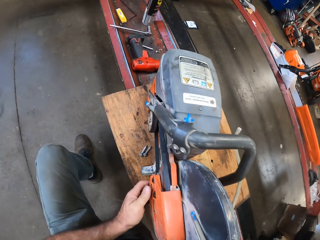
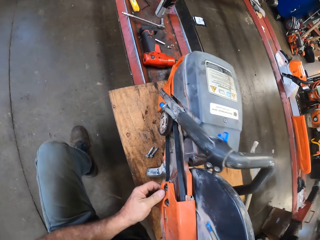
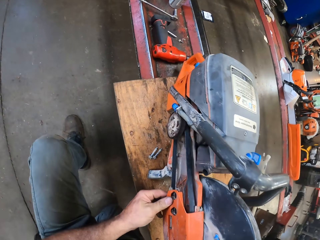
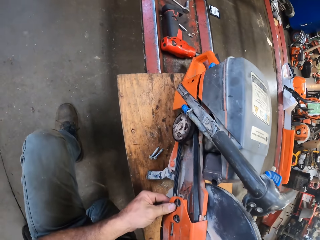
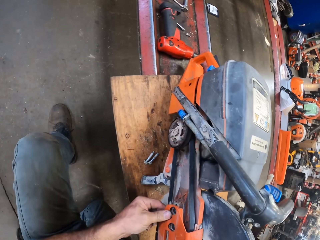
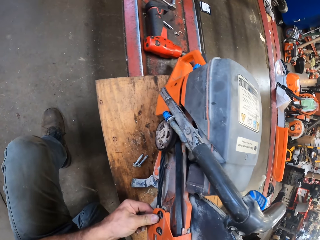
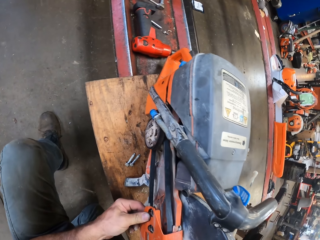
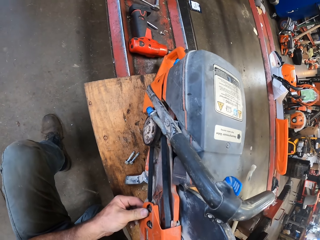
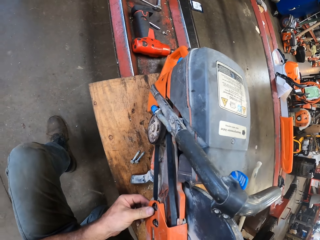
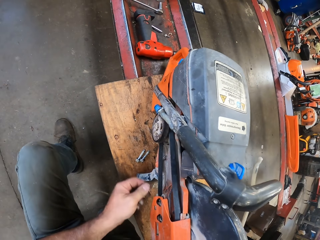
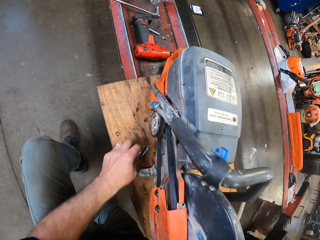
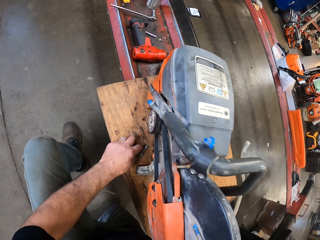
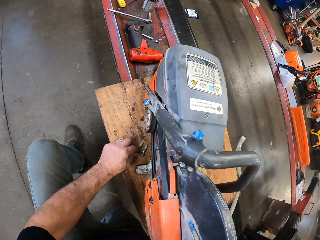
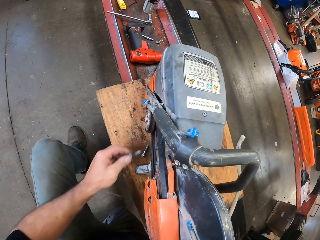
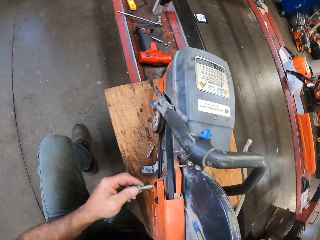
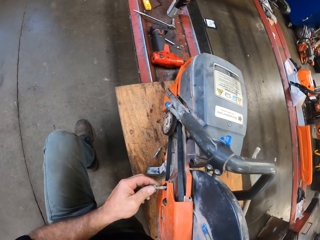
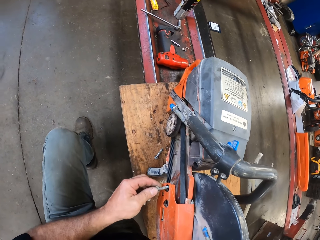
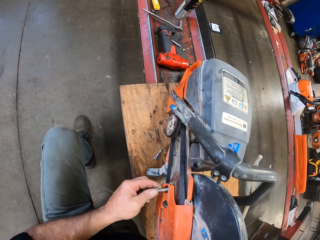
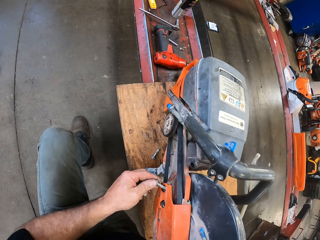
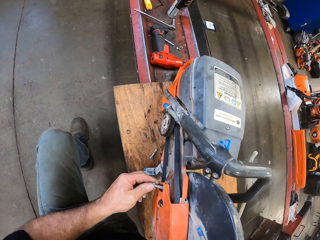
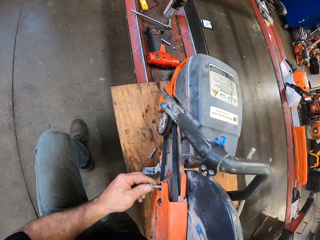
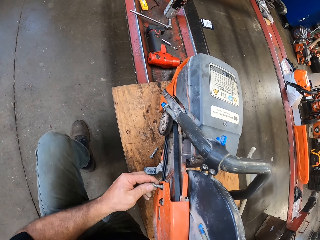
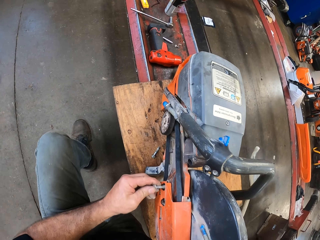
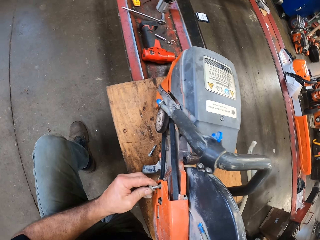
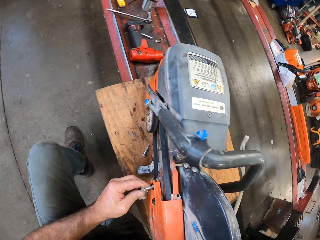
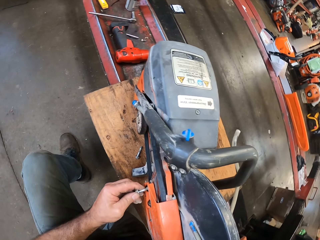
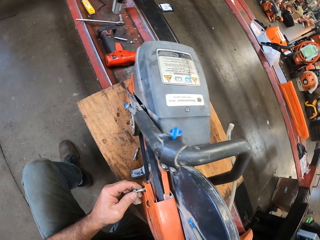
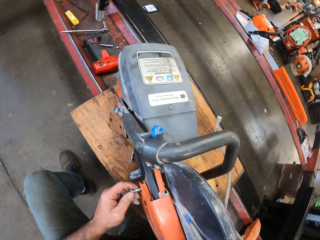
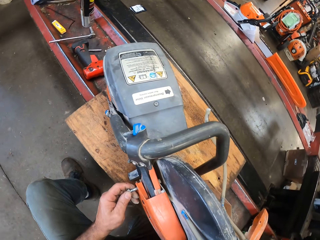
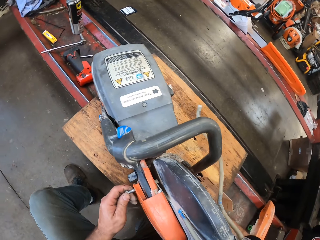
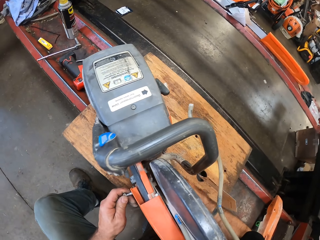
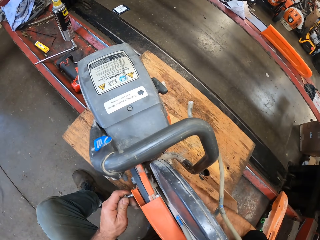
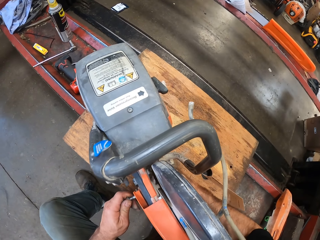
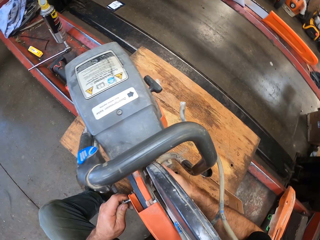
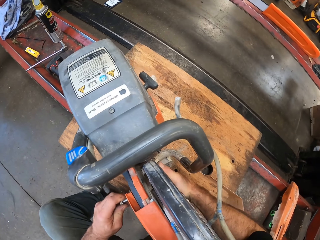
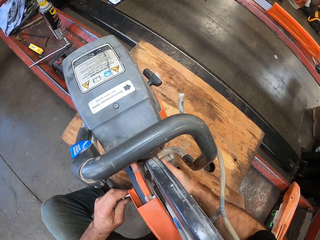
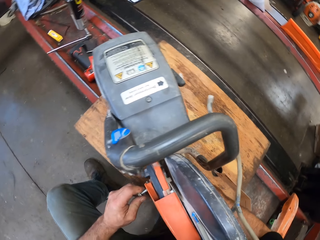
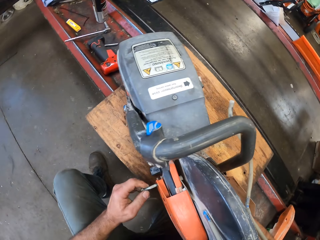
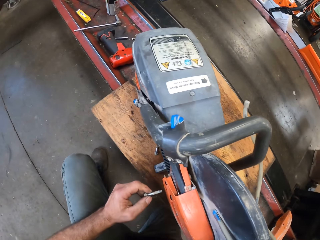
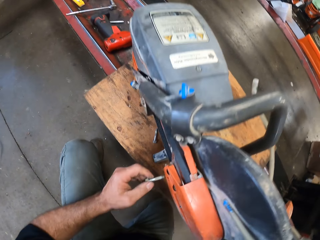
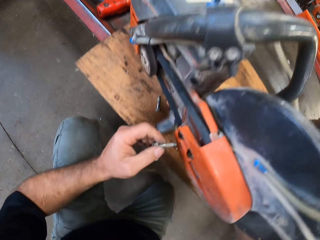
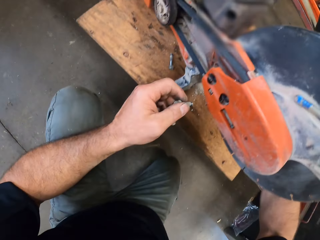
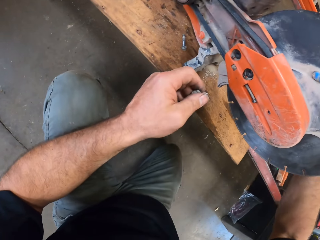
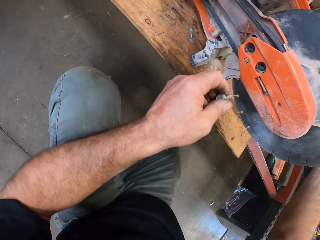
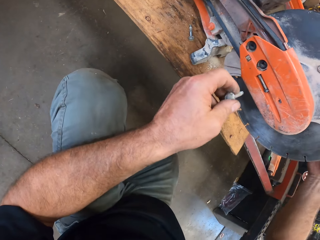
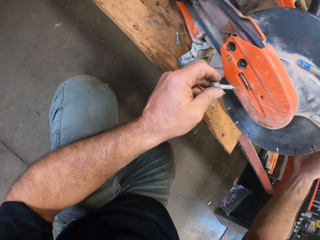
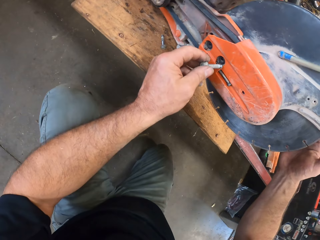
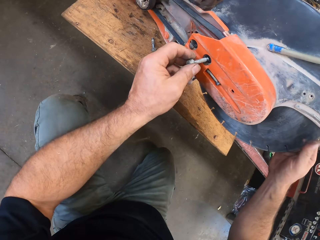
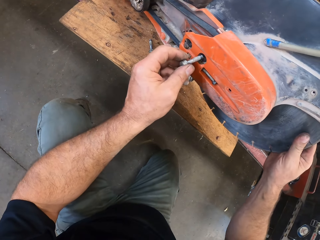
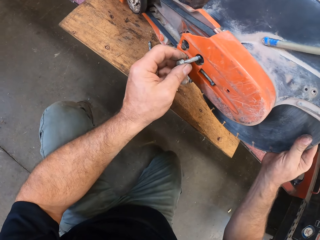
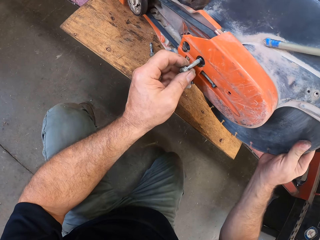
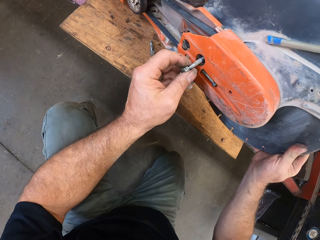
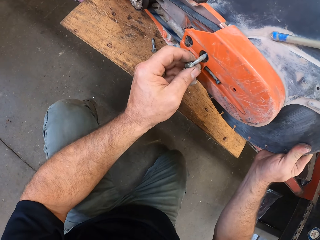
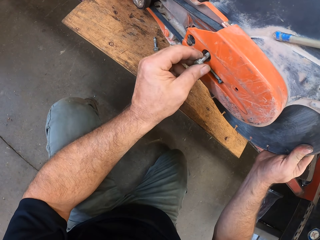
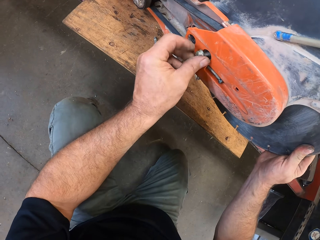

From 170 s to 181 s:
The camera wearer picks up the bolt from the wood on the lift with his left hand. He screws the bolt into the chainsaw with his left hand.

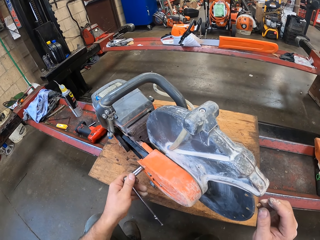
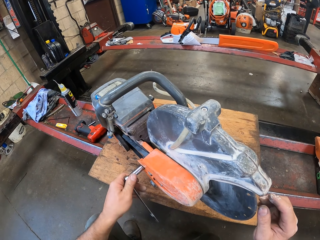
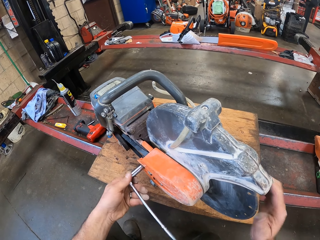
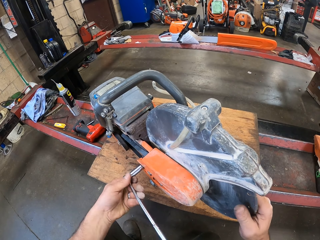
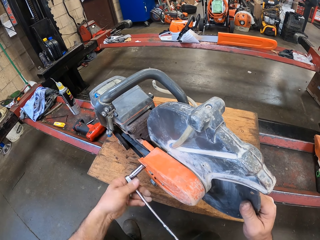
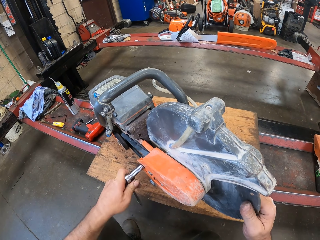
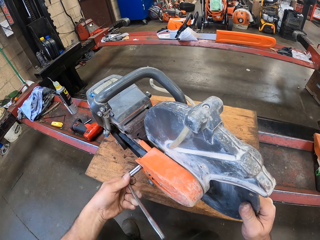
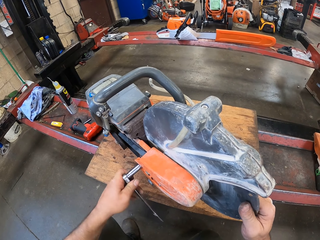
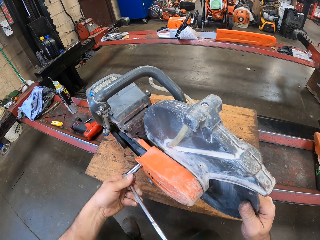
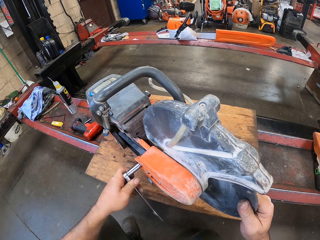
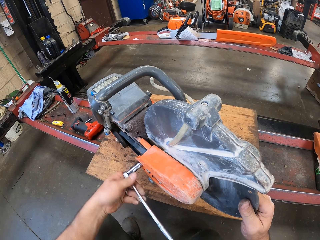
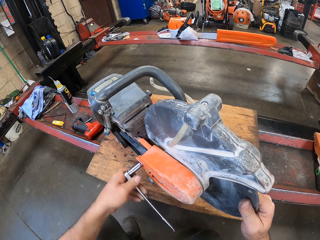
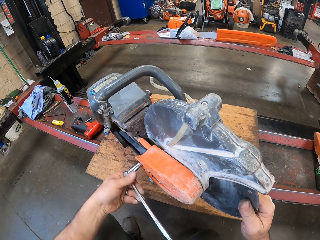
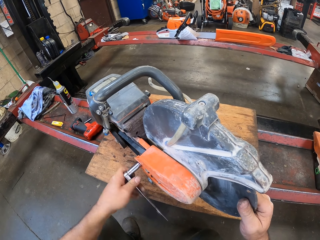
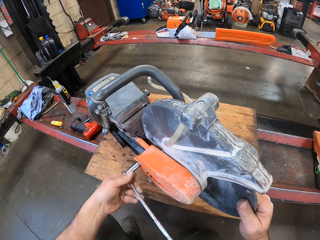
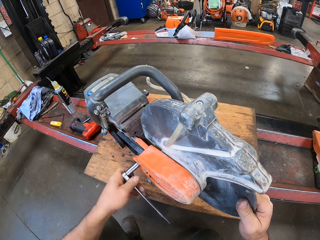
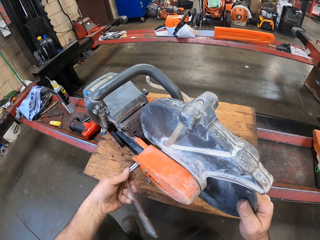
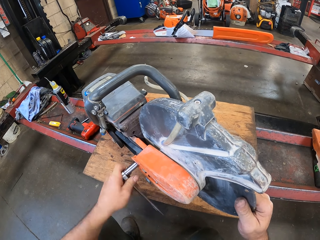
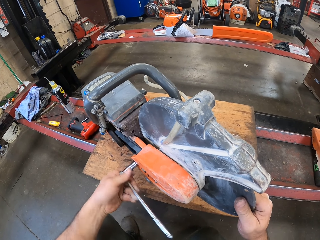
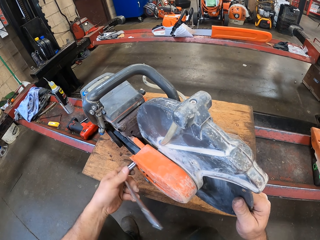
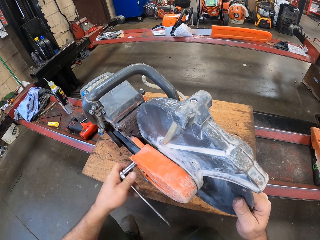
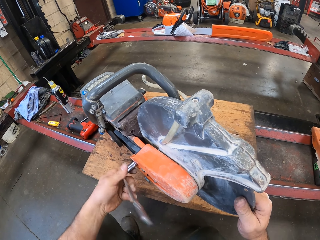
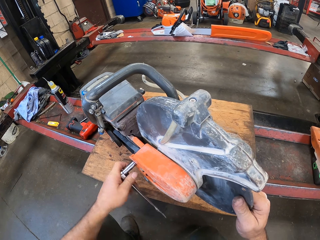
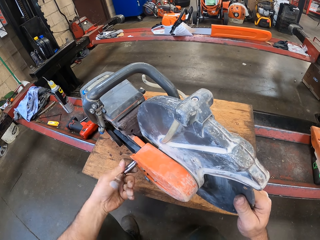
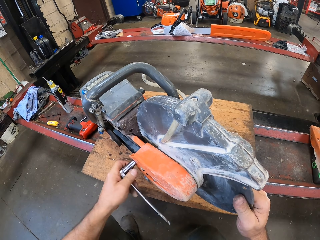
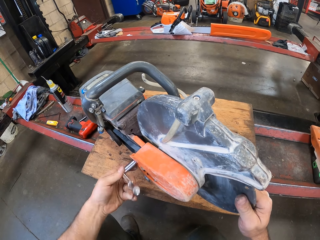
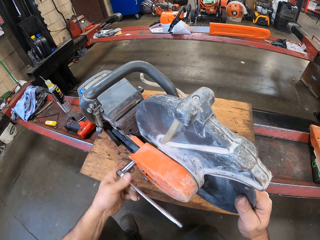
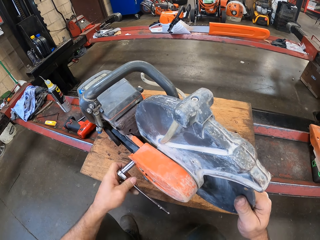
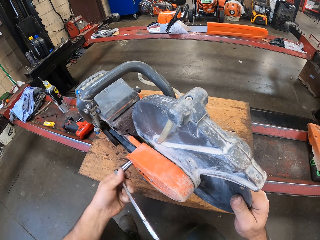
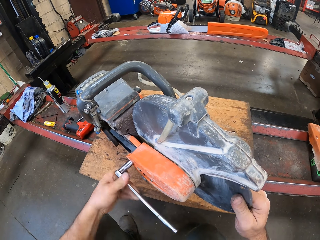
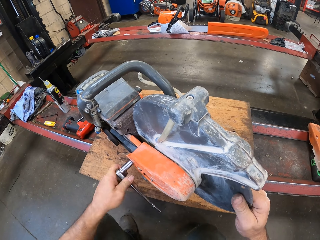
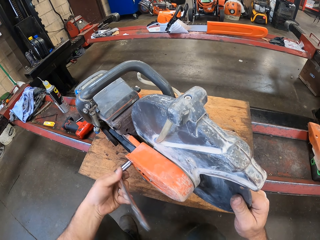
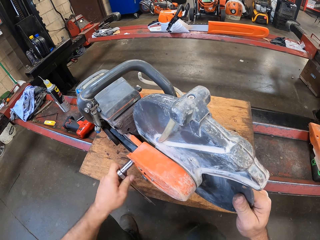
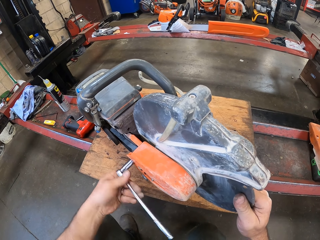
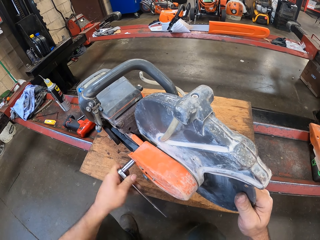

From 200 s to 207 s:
The camera wearer tightens the nut bolt.

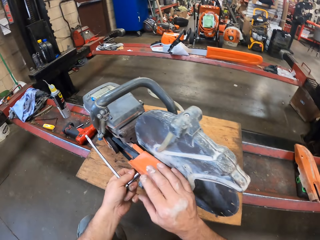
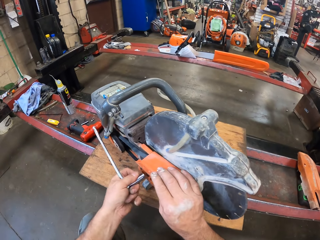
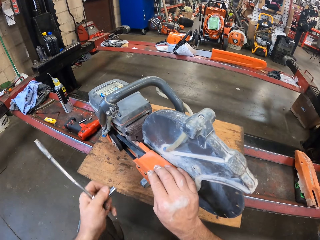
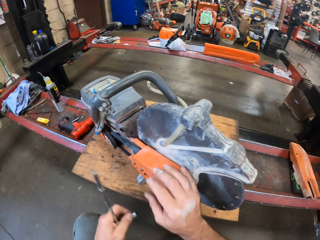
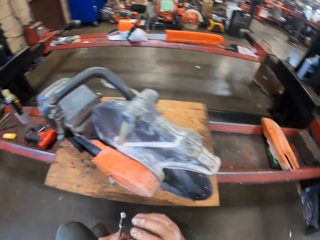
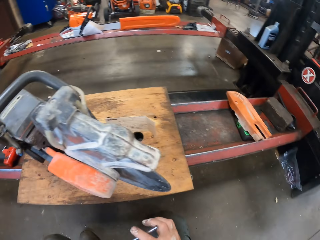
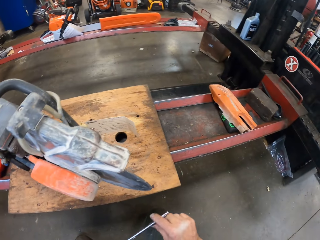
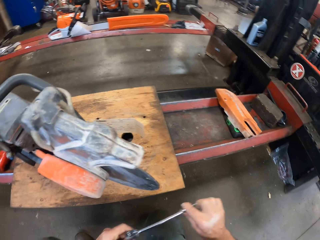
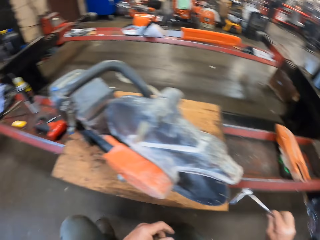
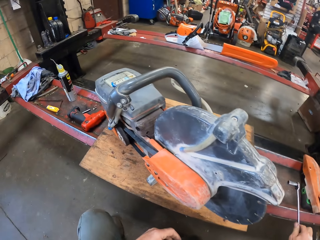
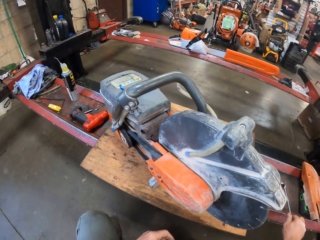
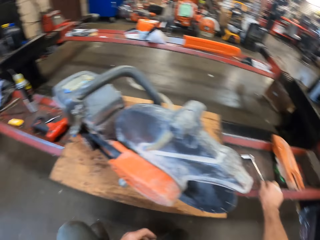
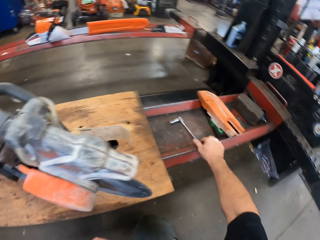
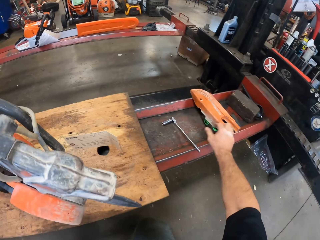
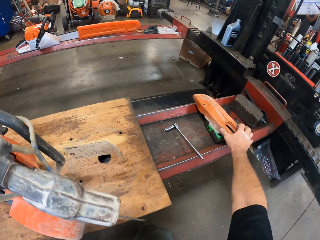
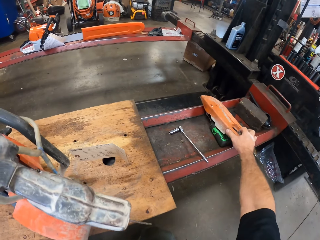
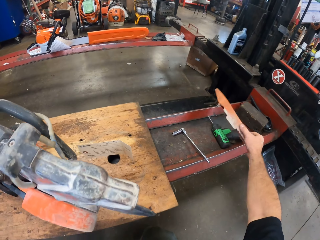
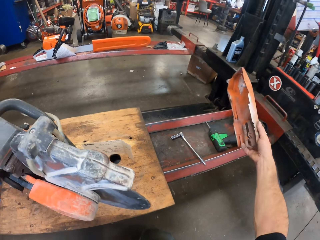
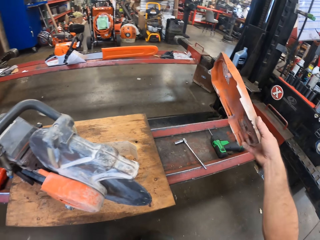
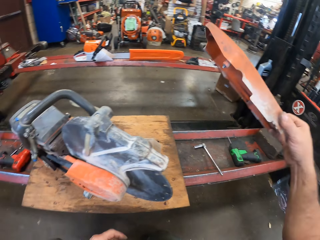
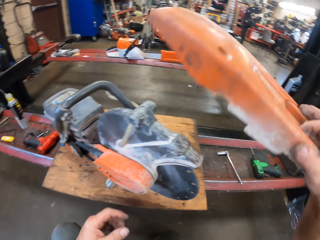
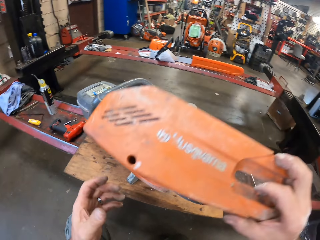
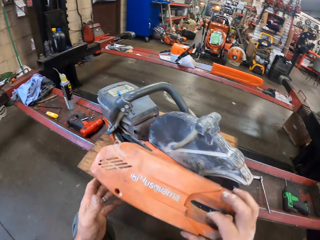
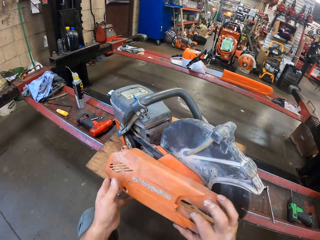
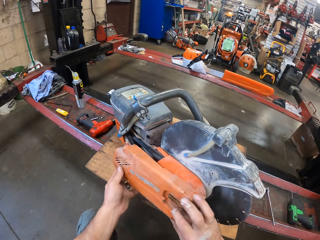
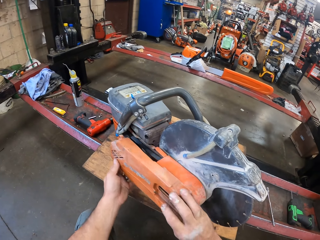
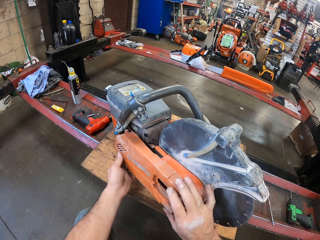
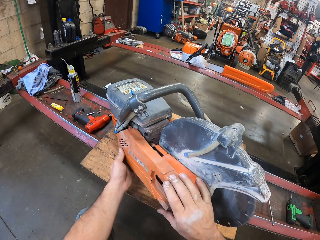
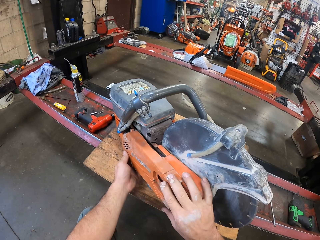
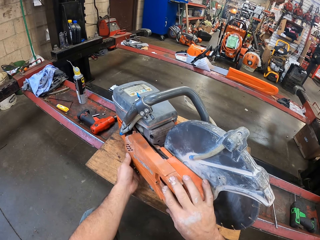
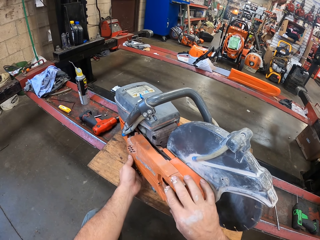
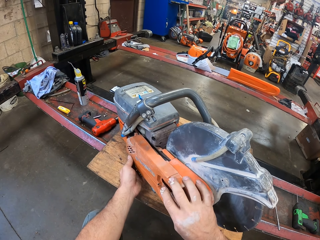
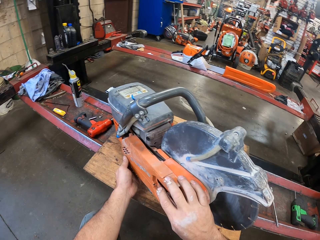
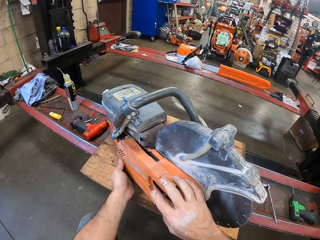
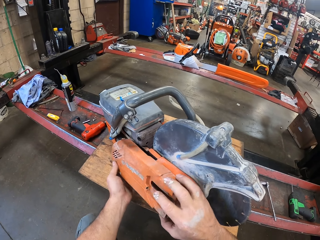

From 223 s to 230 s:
The camera wearer passes the spanner to his right hand. He drops the spanner onto the lift. He picks up another chainsaw part, the part of the machine cover, with his right hand from the lift. He attaches the chainsaw part to the chainsaw.
